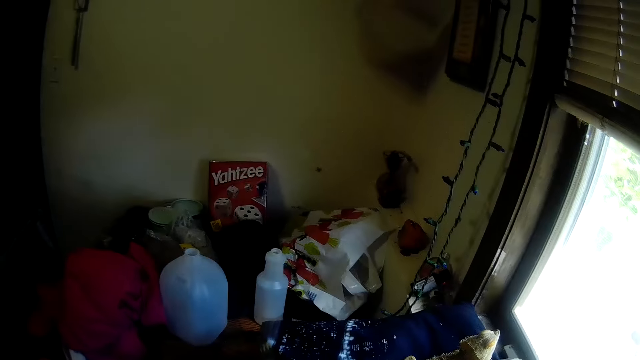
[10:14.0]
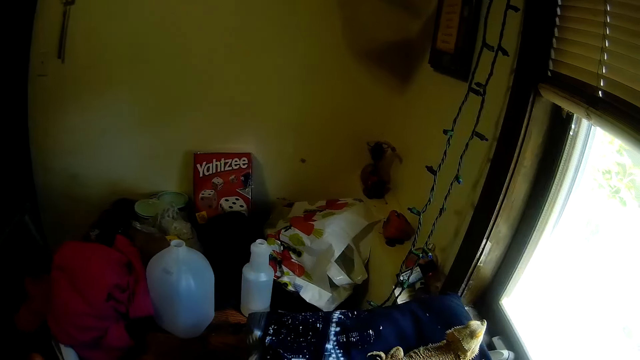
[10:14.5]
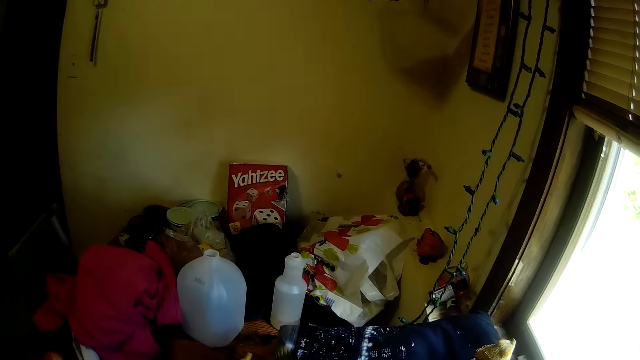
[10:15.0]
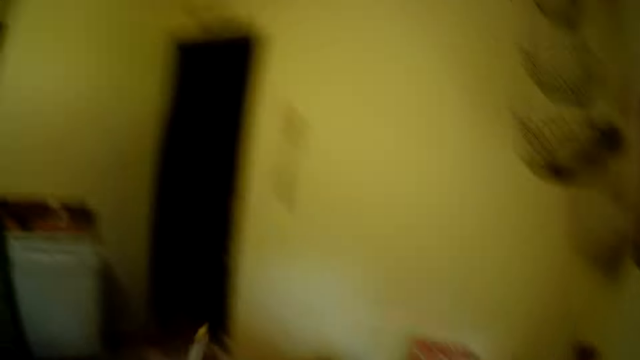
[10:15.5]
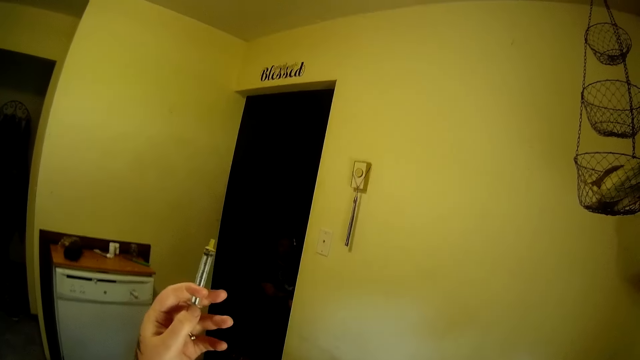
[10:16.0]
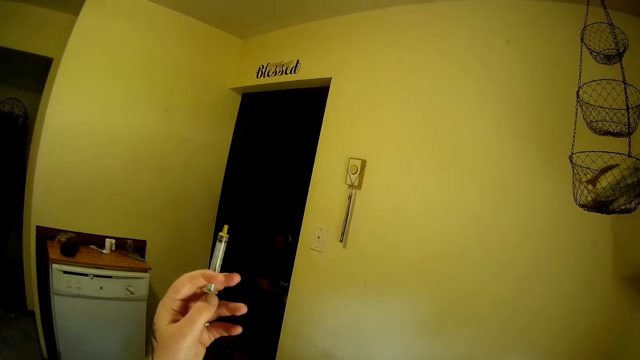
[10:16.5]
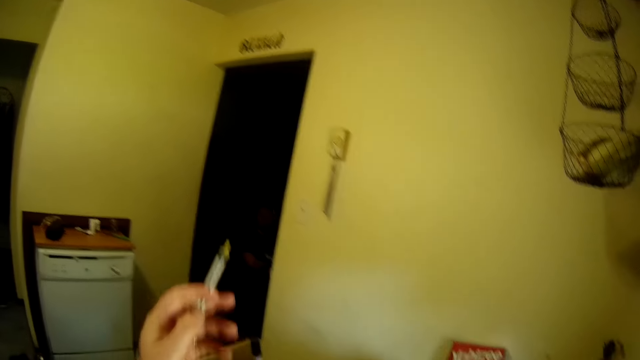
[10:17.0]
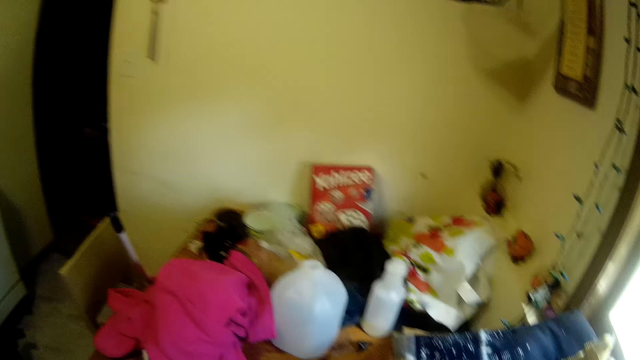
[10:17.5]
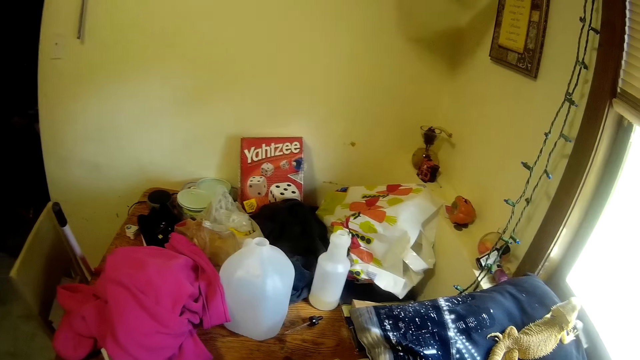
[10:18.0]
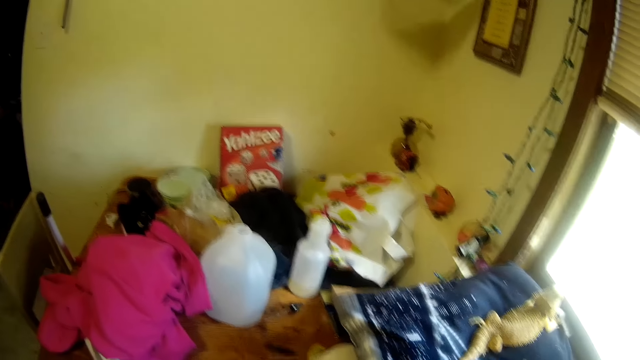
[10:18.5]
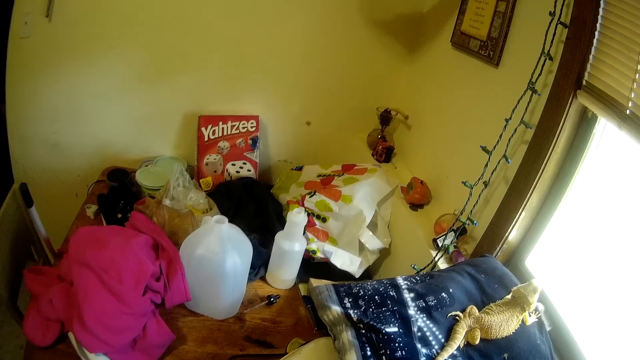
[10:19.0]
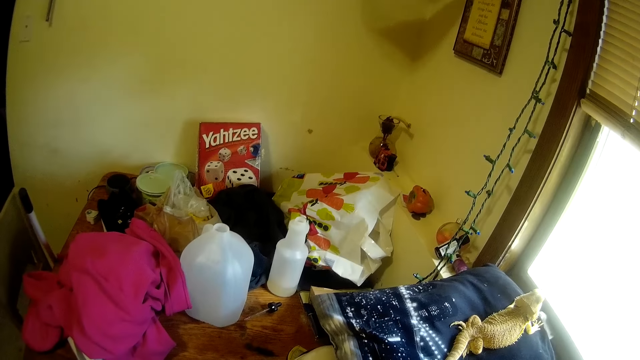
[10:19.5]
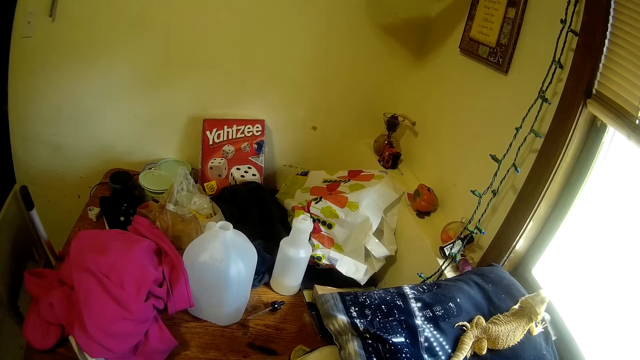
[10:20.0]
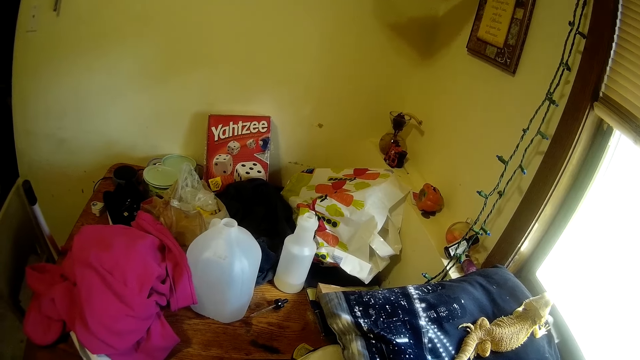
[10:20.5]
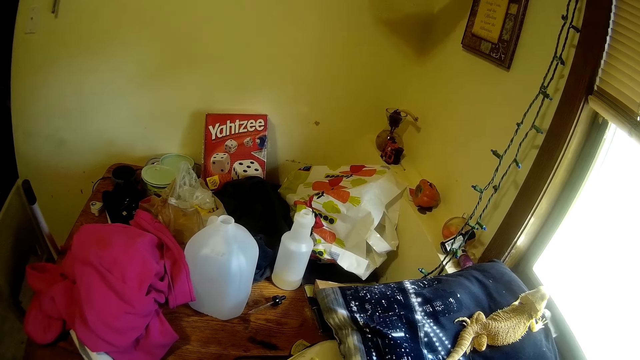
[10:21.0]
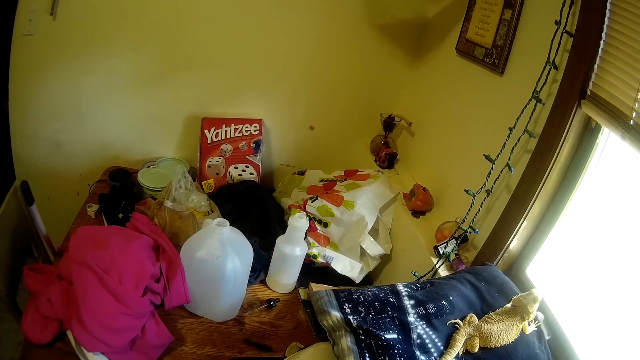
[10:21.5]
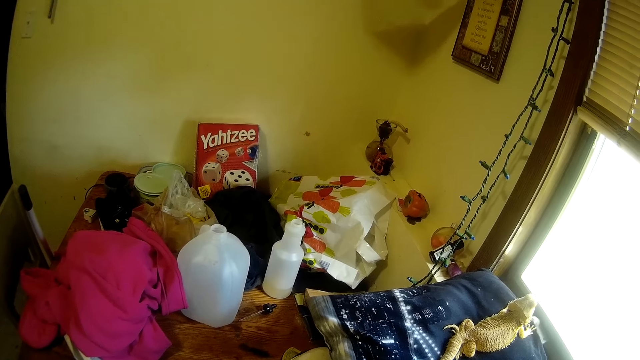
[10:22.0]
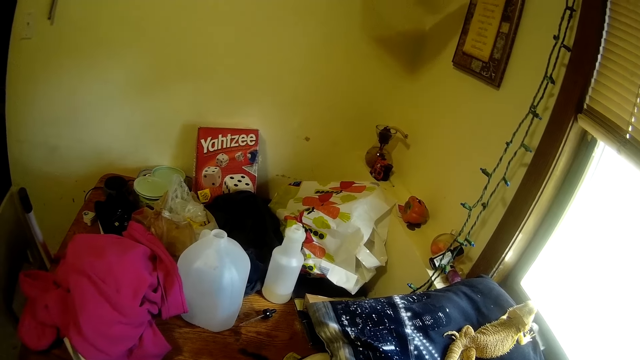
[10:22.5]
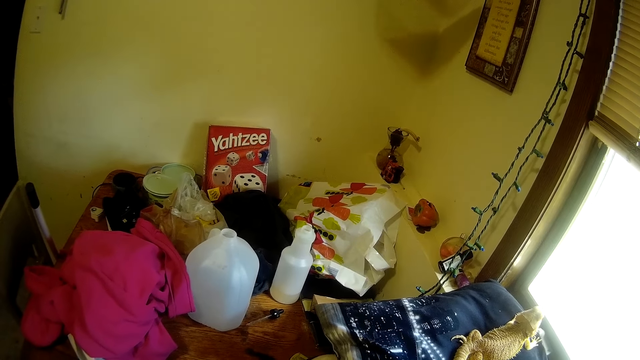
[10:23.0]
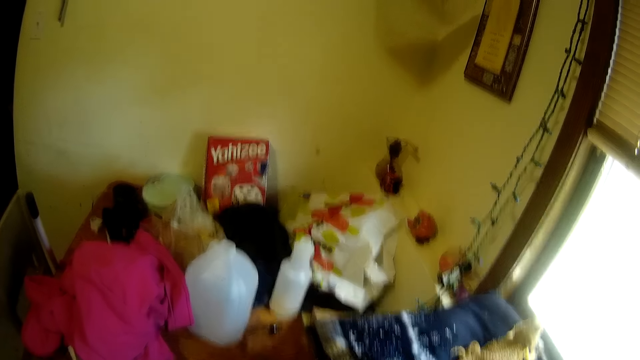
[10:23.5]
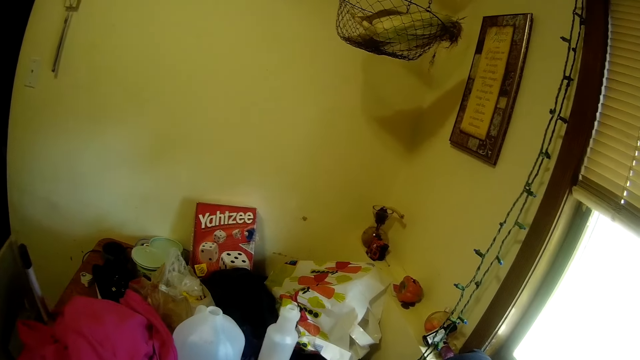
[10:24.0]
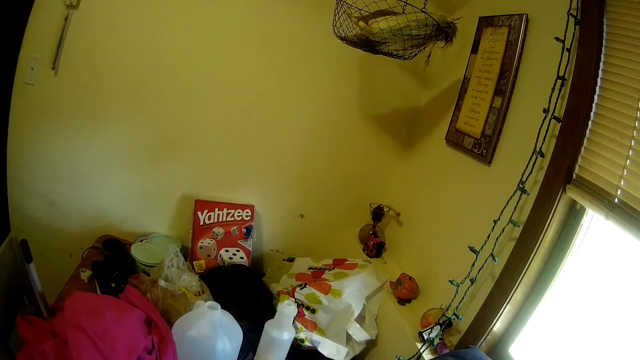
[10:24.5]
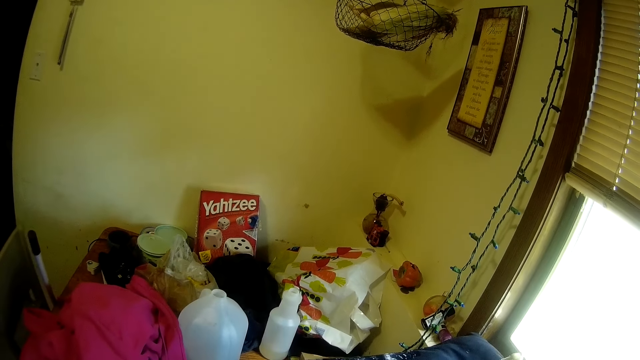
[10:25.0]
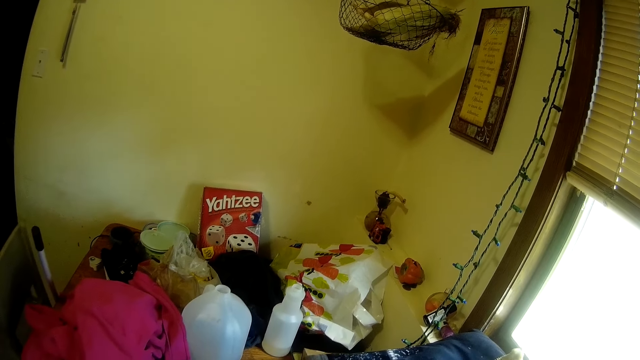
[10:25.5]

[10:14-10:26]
The camera wearer holds up a syringe. They look at a messy dining table.

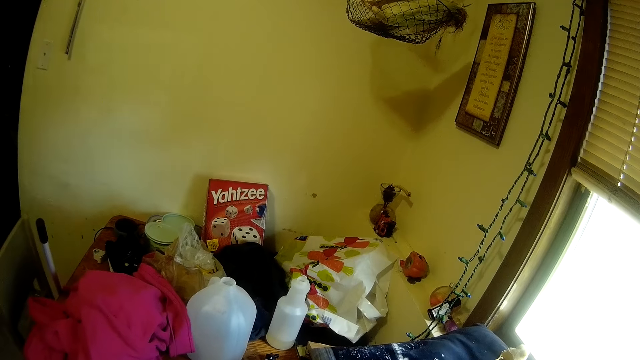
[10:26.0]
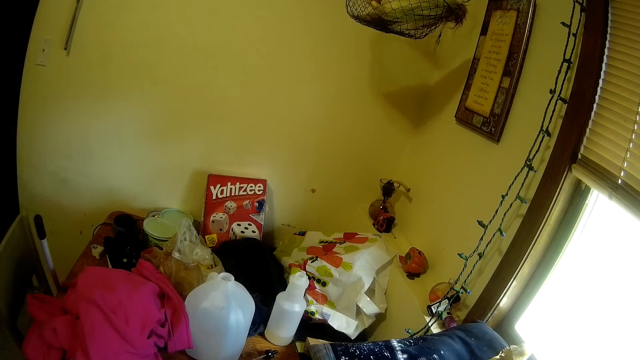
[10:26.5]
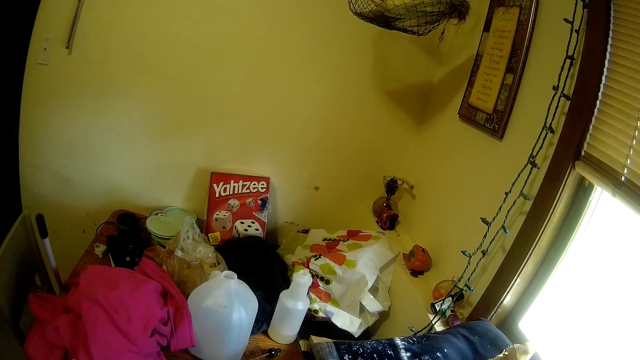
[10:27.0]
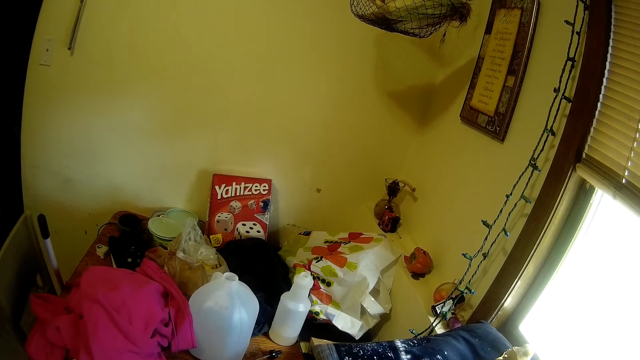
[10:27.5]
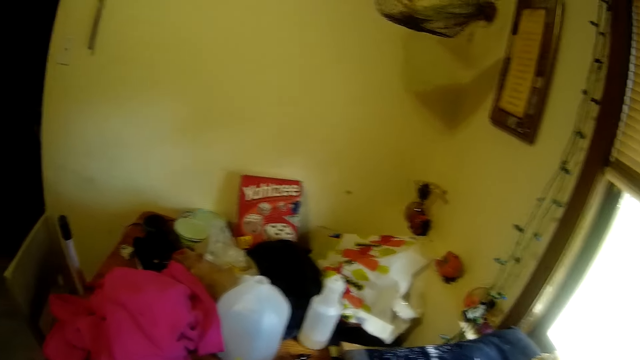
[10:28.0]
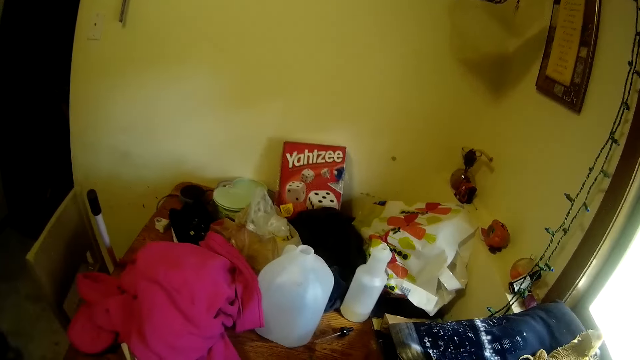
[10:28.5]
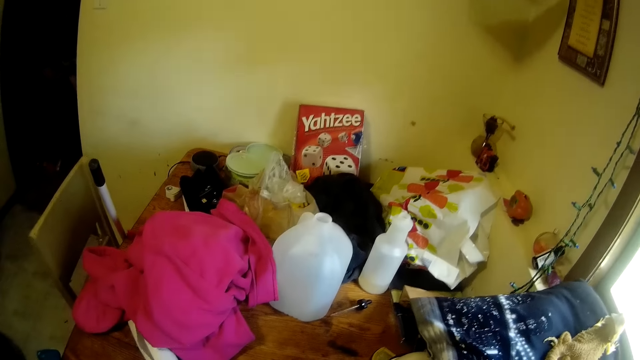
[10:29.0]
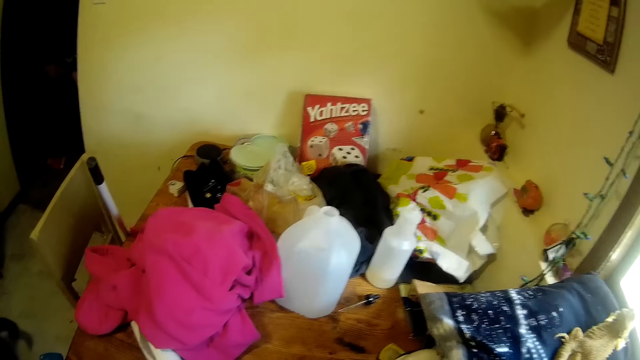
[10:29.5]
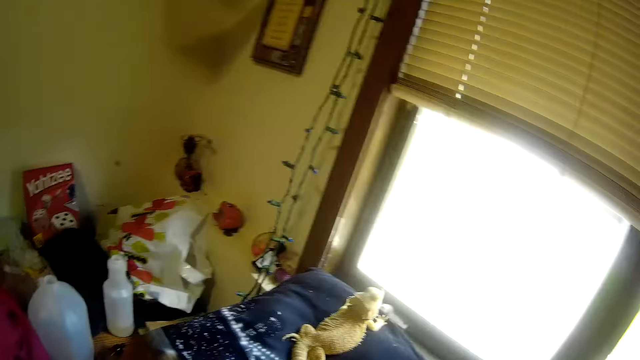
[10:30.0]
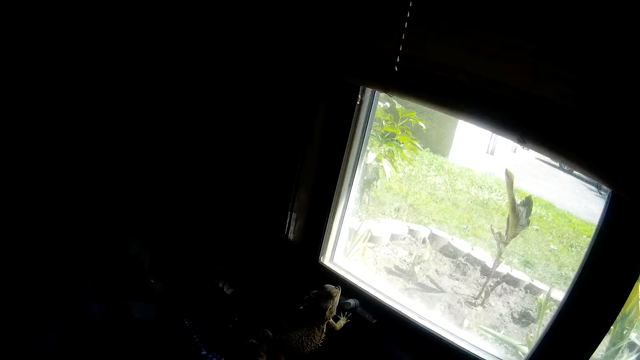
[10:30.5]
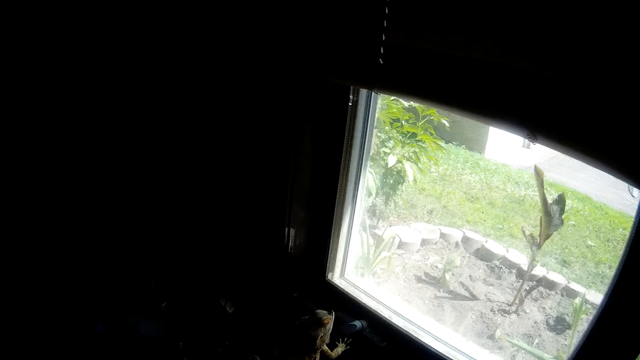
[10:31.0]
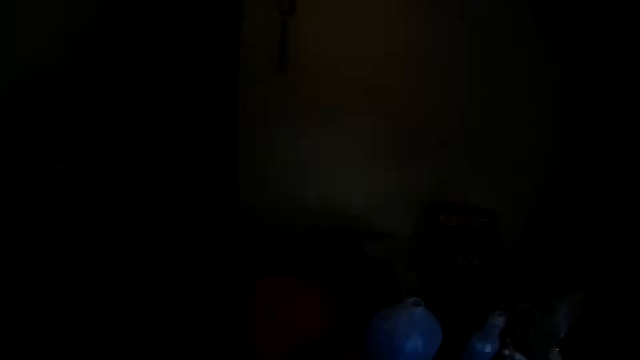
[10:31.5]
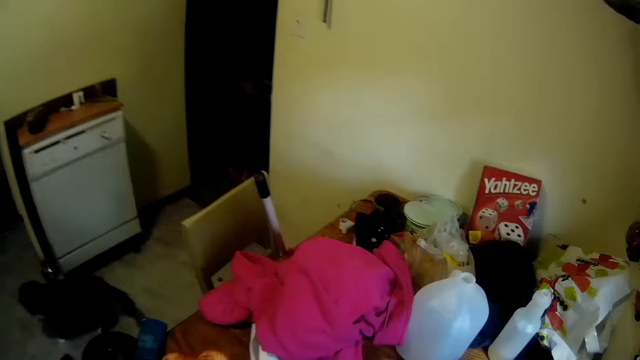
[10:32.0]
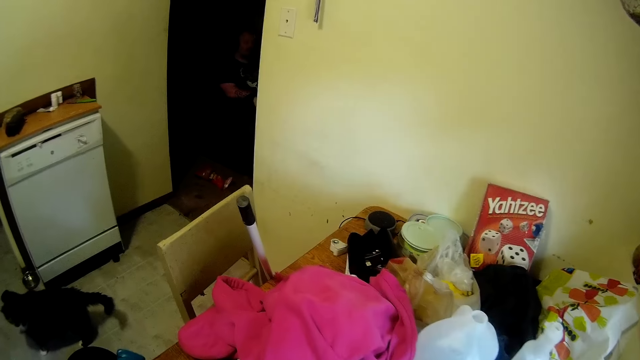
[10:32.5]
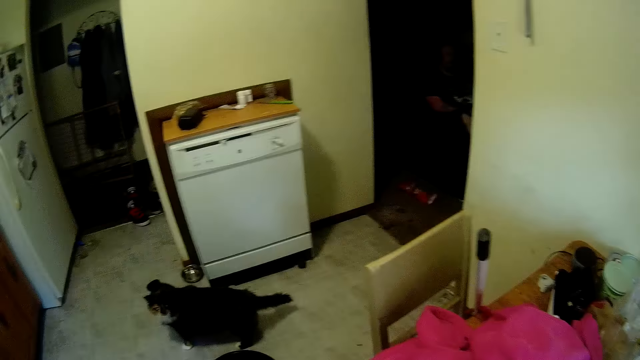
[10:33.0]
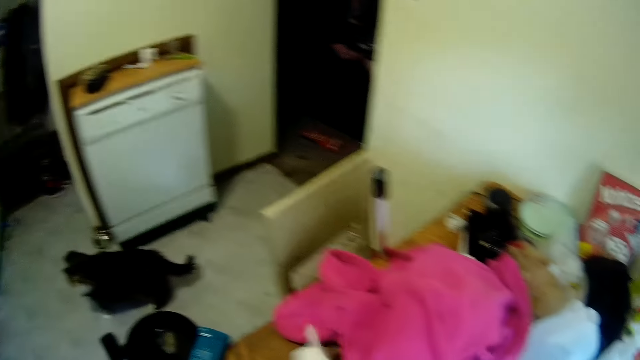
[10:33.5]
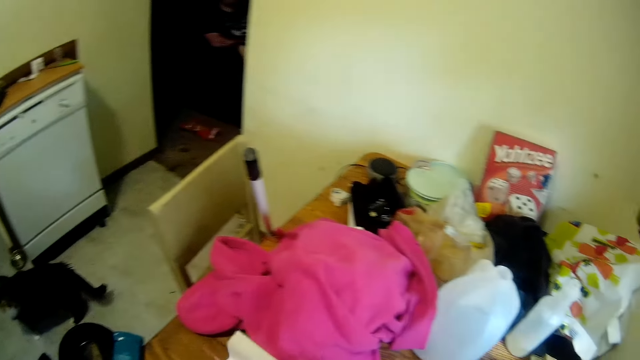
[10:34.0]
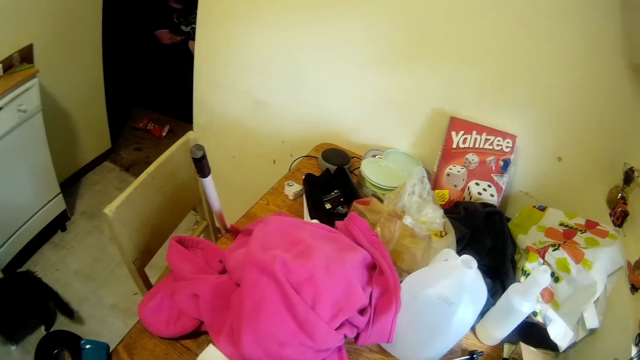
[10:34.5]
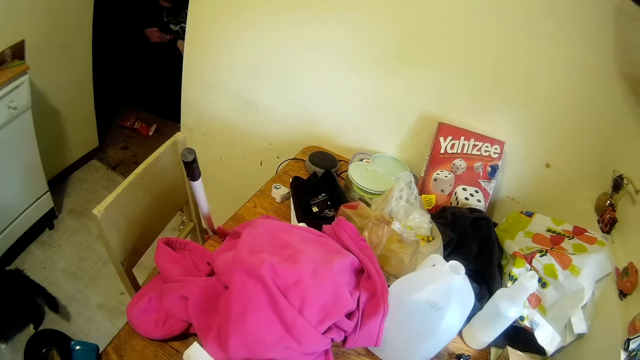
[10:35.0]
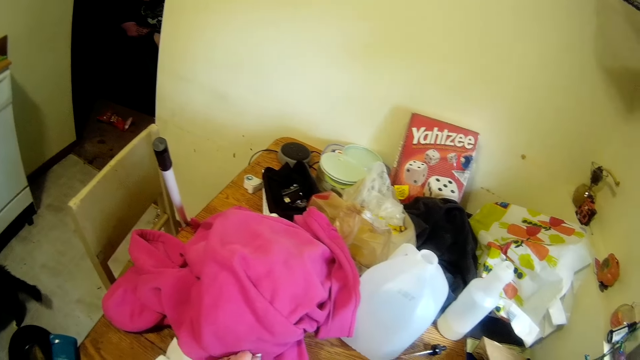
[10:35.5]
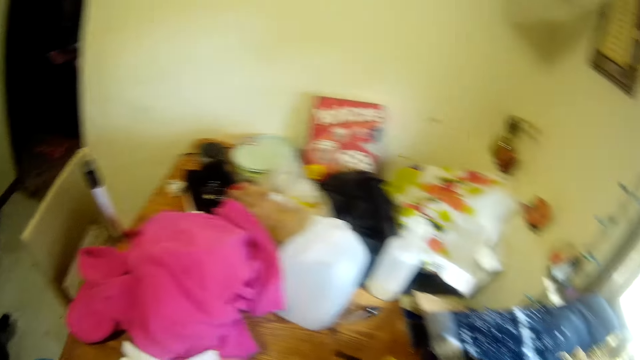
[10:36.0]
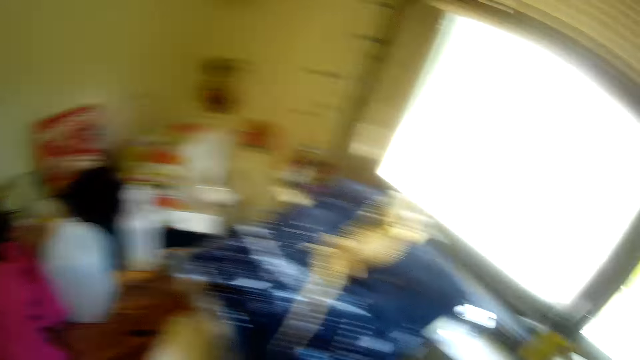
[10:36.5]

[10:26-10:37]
The camera wearer tears a napkin.
